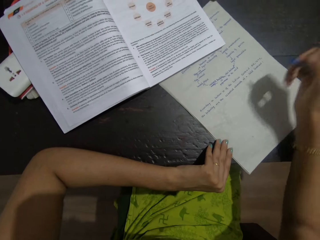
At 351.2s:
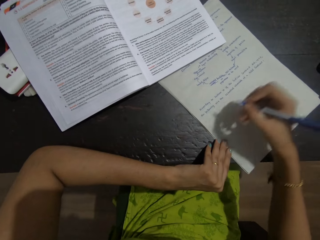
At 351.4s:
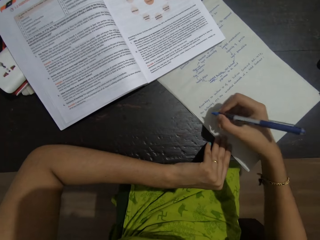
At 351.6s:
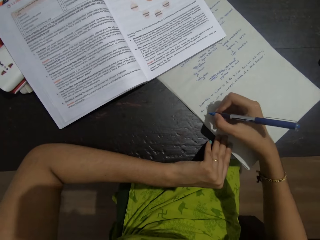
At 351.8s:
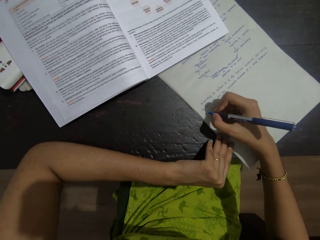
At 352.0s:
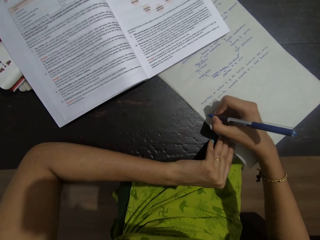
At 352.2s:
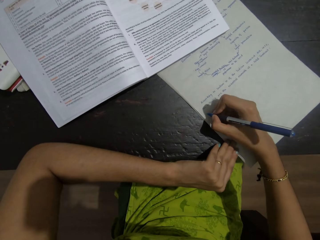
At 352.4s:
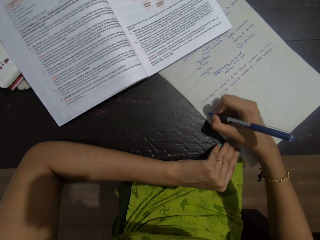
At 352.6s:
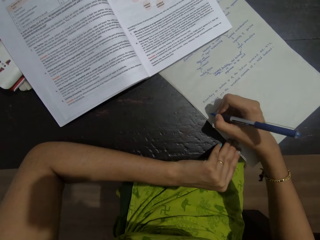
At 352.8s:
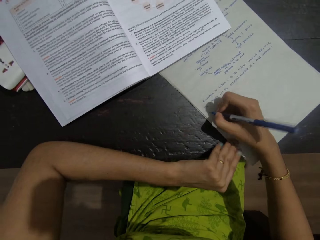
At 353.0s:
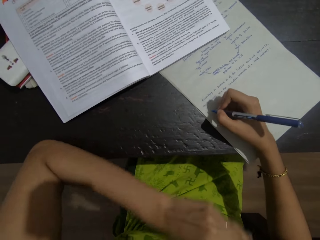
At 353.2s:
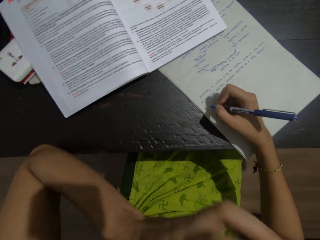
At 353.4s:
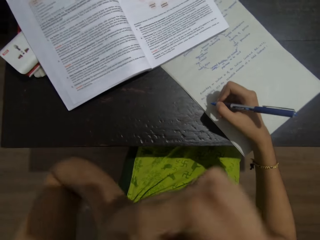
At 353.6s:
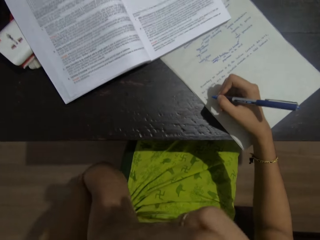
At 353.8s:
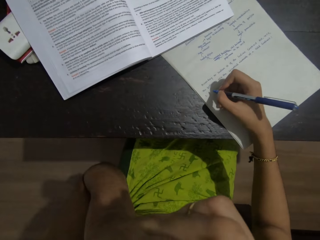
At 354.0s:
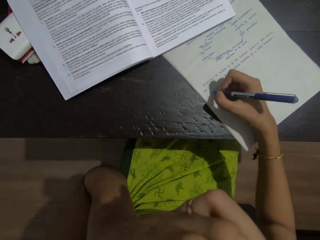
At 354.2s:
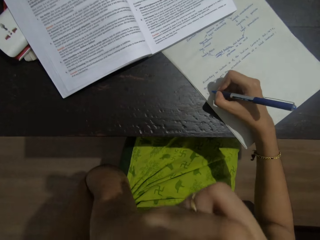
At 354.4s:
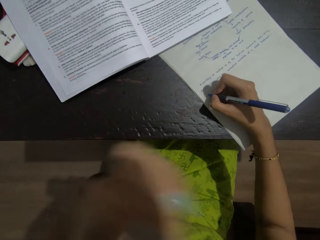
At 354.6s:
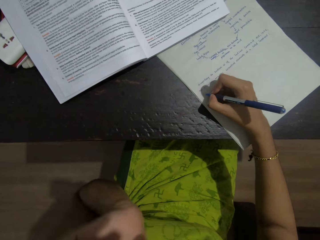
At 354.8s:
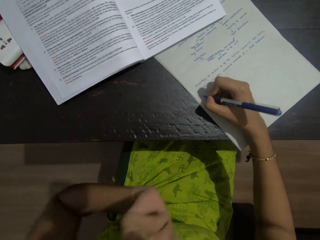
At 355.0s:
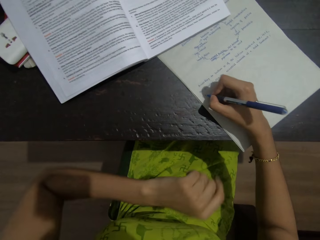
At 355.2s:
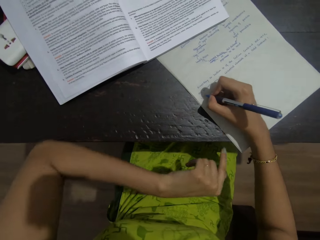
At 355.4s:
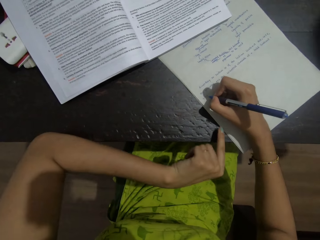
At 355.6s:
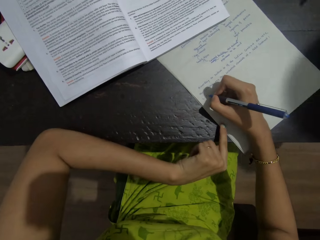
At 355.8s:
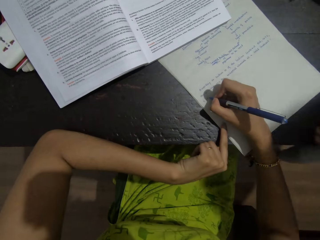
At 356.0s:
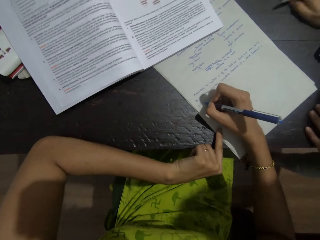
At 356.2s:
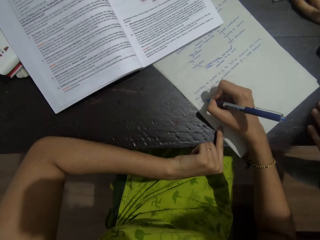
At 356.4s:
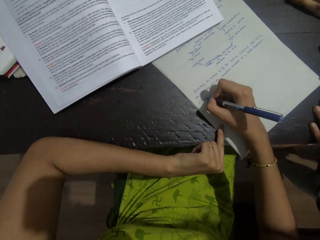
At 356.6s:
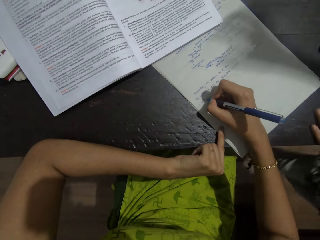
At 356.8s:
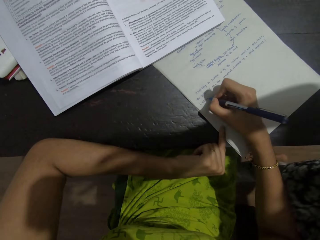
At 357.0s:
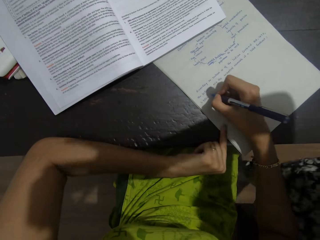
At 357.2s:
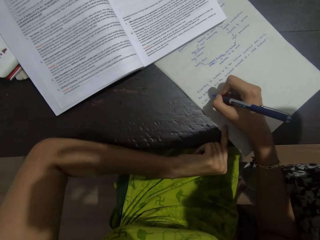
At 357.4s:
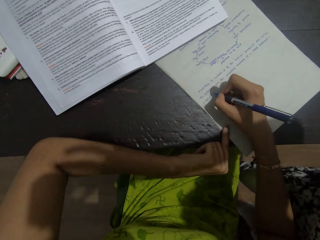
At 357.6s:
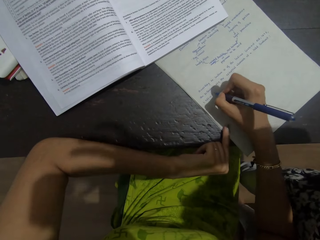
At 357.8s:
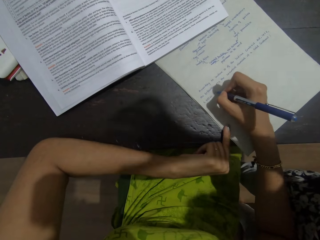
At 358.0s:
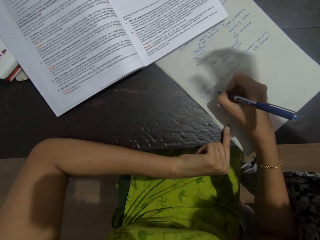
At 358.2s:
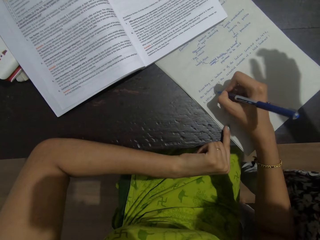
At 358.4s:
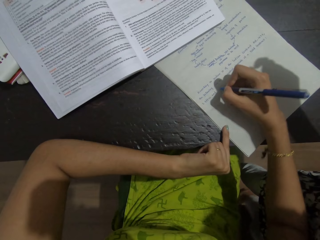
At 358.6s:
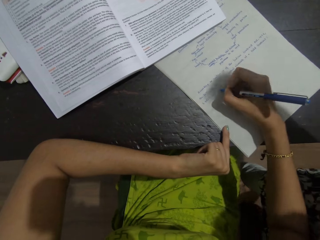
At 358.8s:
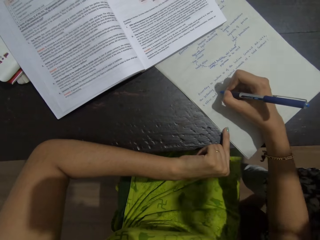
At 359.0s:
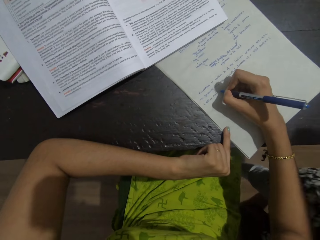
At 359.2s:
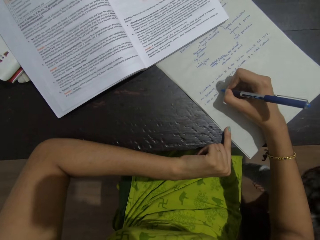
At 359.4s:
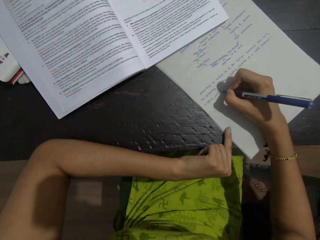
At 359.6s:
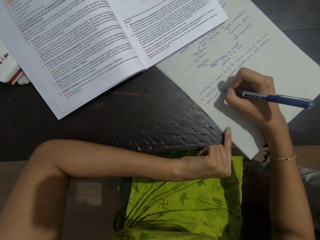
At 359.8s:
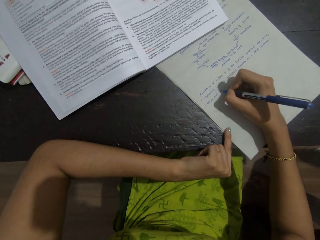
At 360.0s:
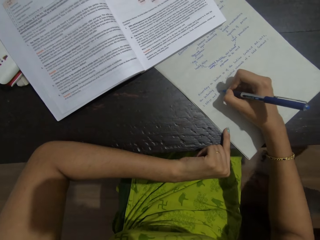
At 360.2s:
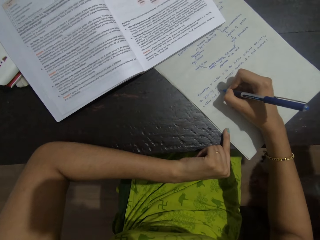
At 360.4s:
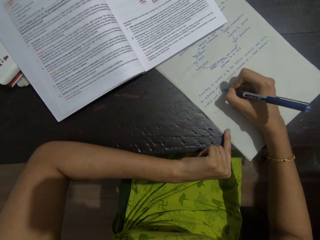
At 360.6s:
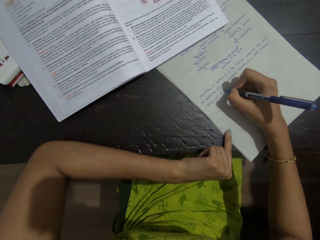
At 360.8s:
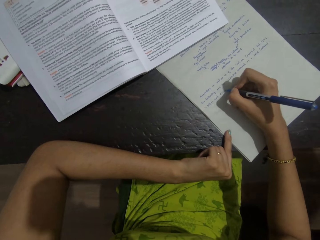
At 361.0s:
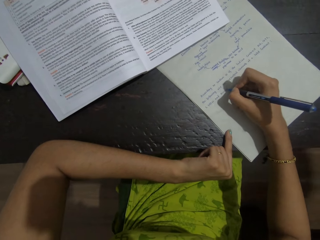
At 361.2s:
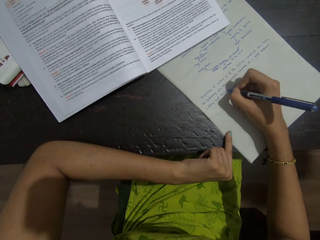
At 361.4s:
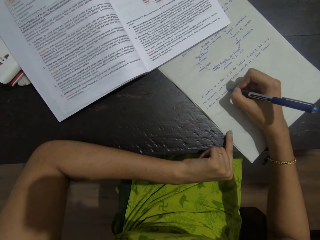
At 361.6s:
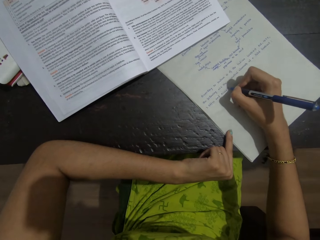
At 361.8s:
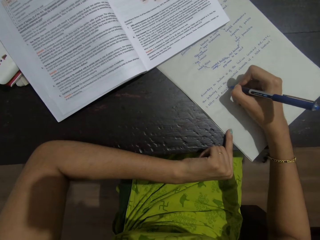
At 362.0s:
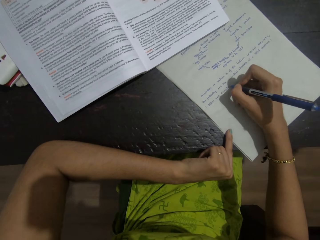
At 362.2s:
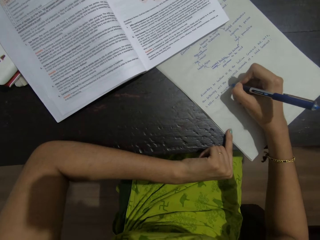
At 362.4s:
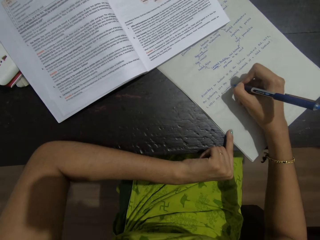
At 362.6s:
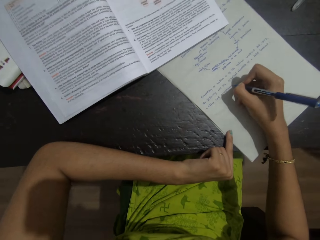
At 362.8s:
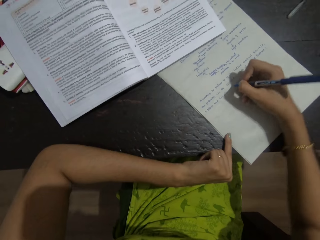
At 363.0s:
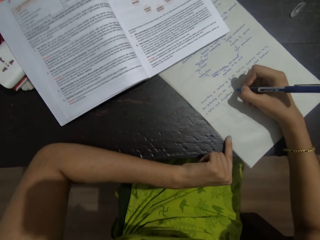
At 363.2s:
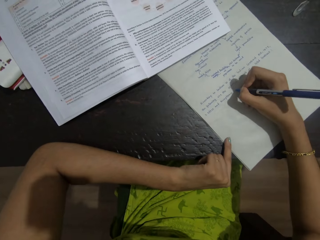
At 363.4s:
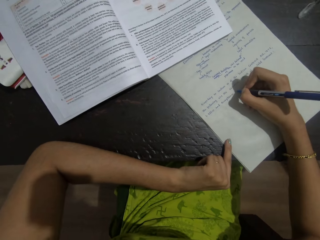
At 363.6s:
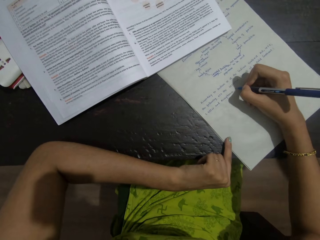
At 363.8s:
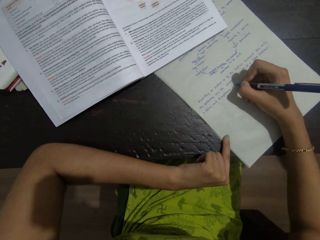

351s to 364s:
The camera wearer moves the right hand. They write on the paper with a pen. They move the left hand. They write on the paper with a pen. They hold the paper with the left hand. They write on the paper with a pen.

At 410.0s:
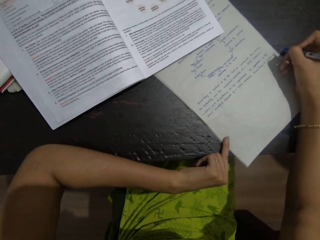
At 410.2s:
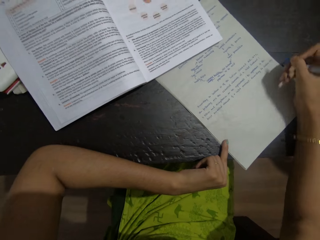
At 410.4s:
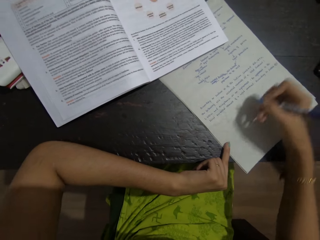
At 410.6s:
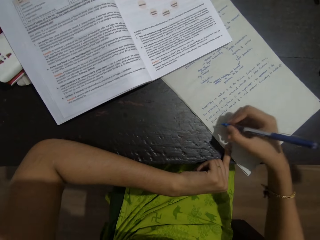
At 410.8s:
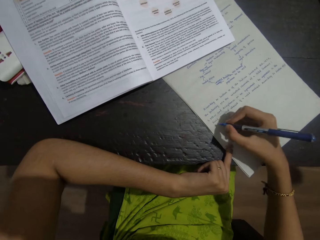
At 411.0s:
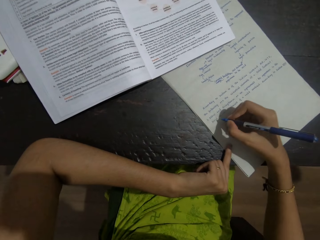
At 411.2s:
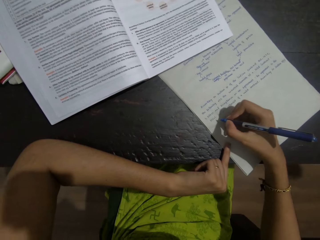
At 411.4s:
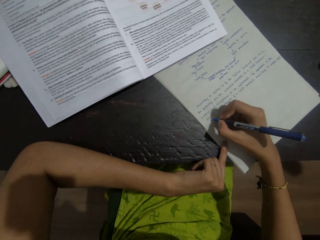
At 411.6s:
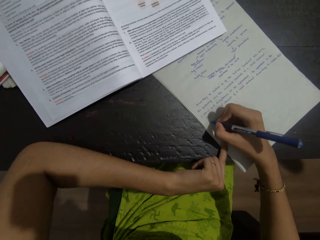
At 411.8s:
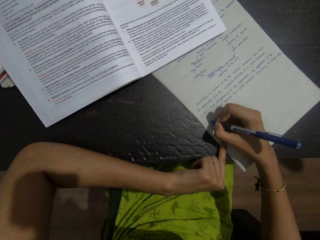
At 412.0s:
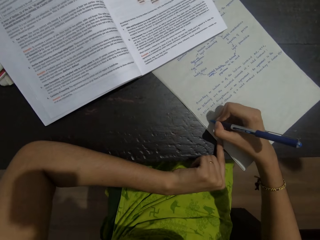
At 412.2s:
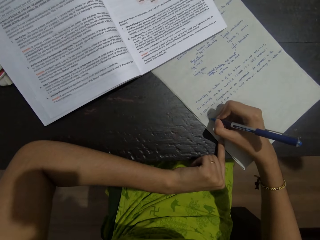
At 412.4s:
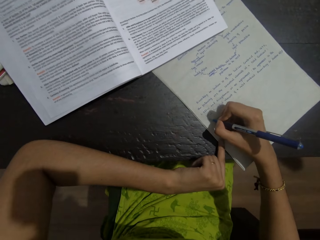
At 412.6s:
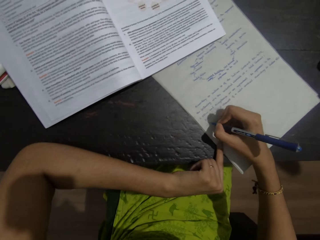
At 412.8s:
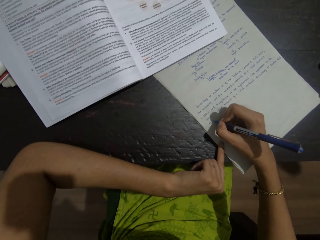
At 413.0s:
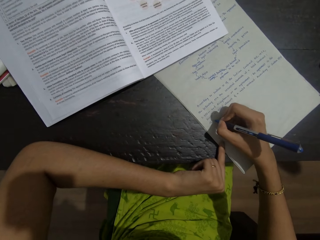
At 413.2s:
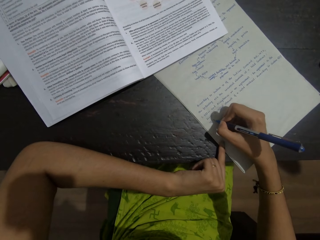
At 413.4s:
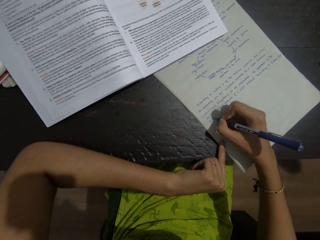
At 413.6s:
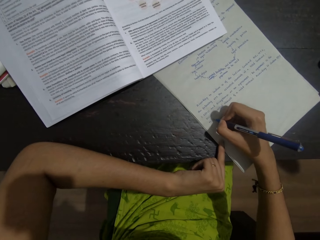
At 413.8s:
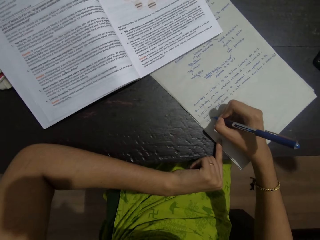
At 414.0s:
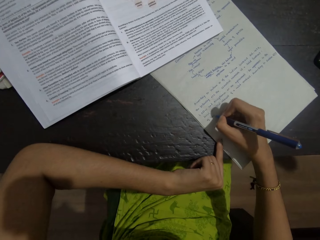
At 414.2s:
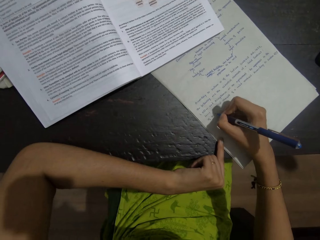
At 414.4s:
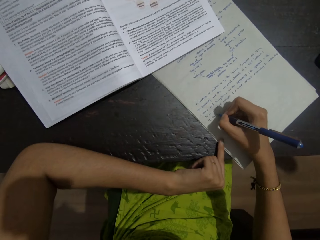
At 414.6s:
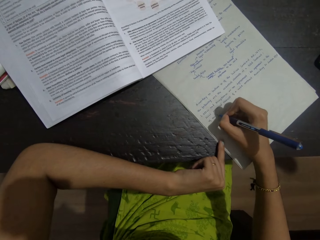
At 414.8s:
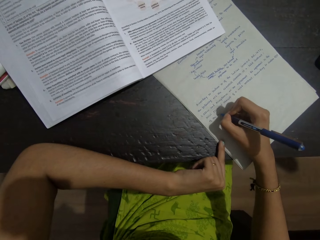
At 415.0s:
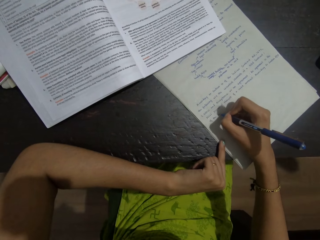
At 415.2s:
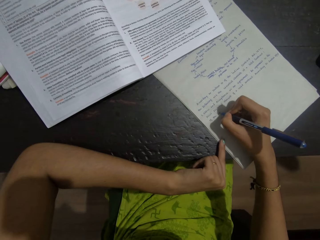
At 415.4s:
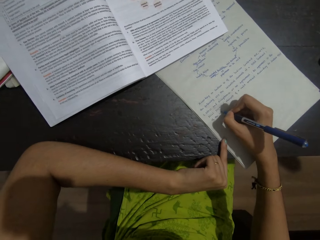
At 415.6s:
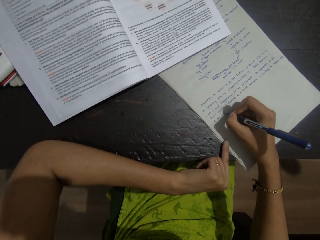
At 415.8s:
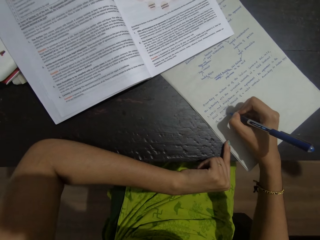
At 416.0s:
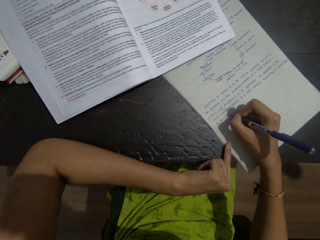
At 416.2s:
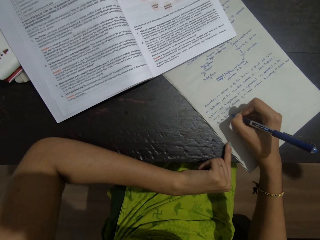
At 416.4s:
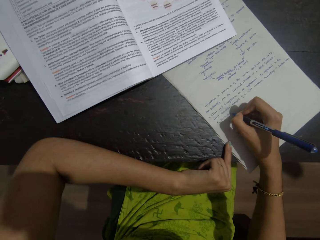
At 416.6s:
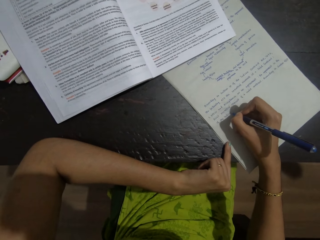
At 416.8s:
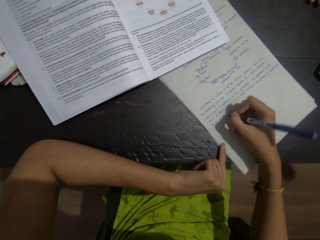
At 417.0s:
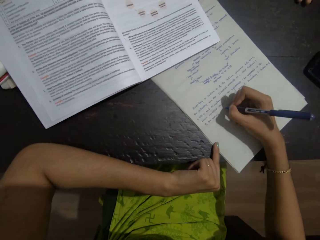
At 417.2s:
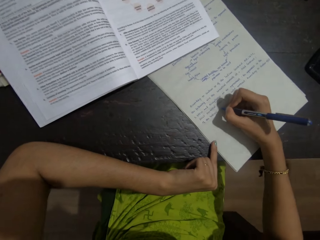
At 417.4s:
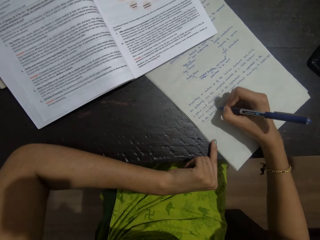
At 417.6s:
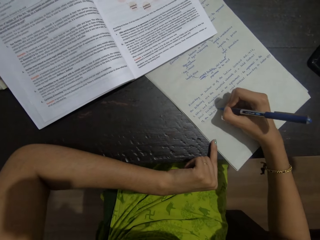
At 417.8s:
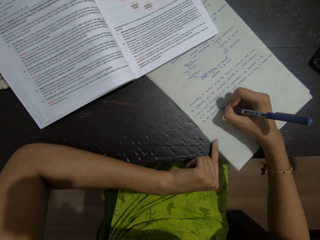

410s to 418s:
The camera wearer moves the right hand on the paper. They write on the paper with a pen.
